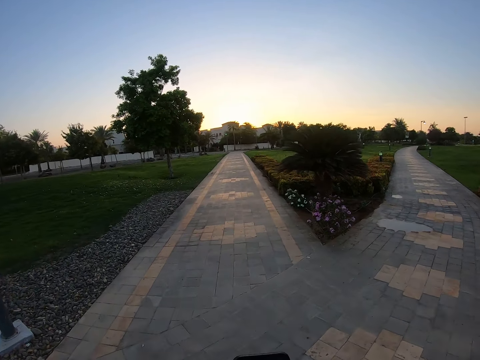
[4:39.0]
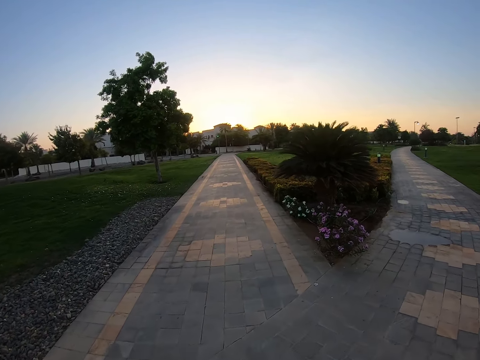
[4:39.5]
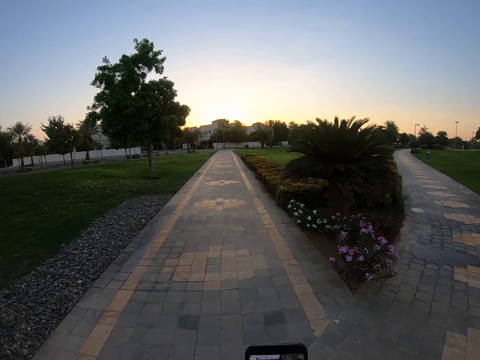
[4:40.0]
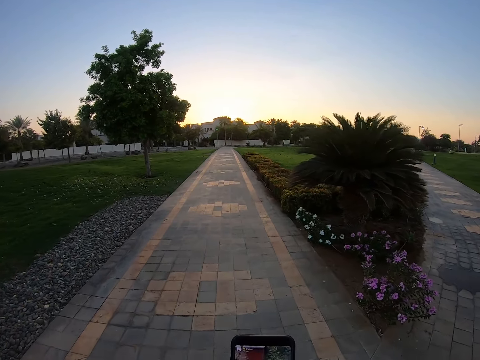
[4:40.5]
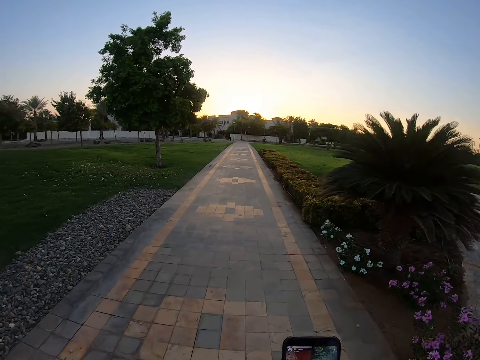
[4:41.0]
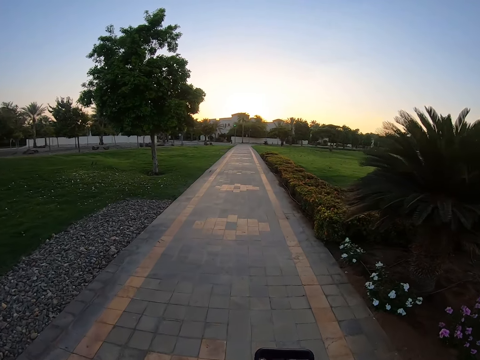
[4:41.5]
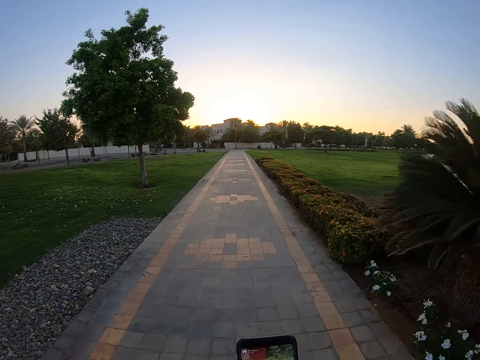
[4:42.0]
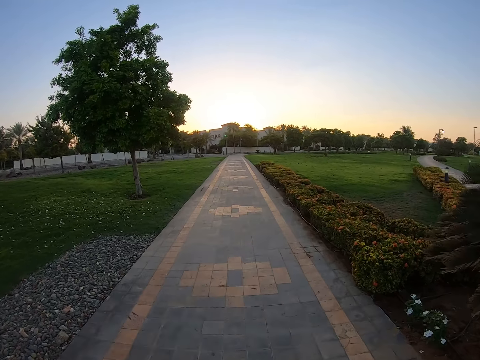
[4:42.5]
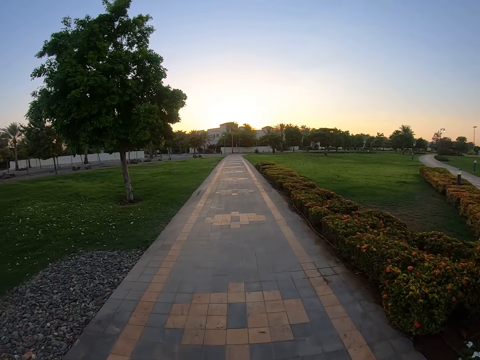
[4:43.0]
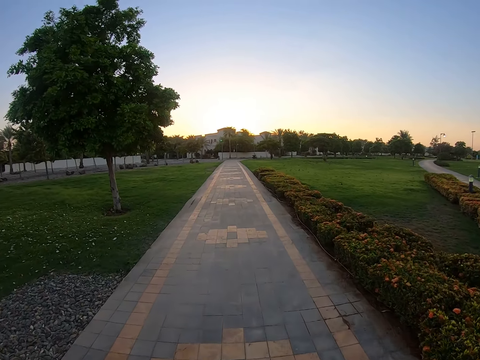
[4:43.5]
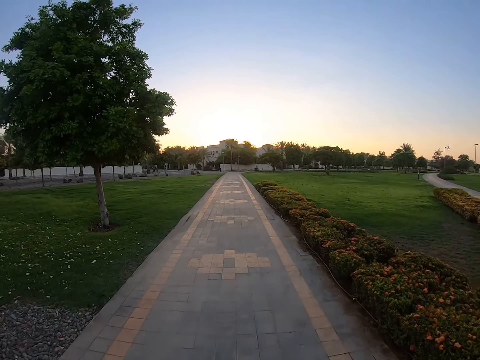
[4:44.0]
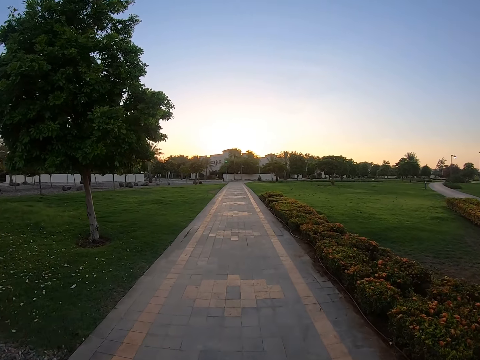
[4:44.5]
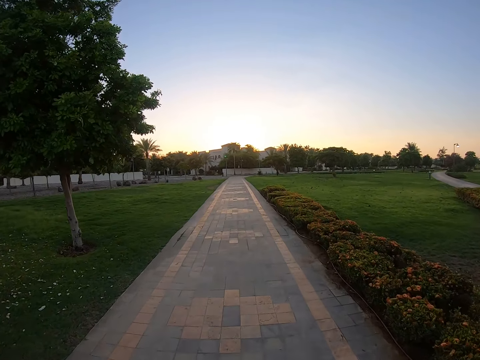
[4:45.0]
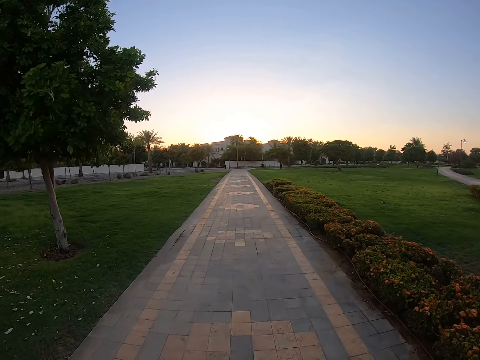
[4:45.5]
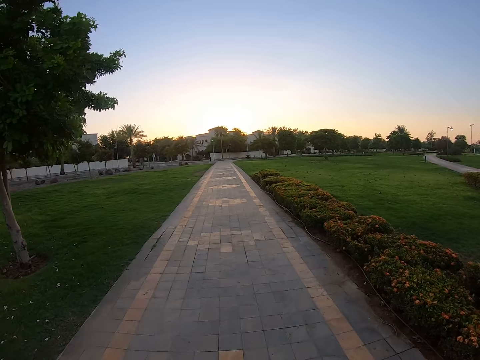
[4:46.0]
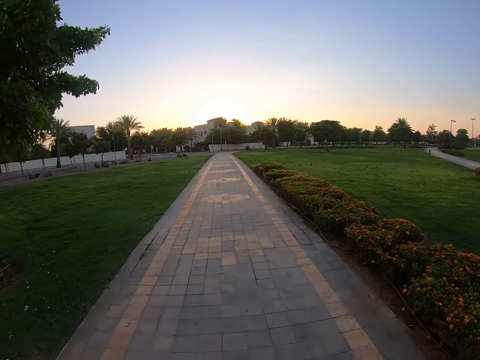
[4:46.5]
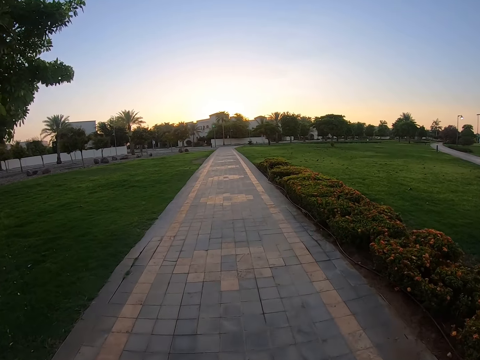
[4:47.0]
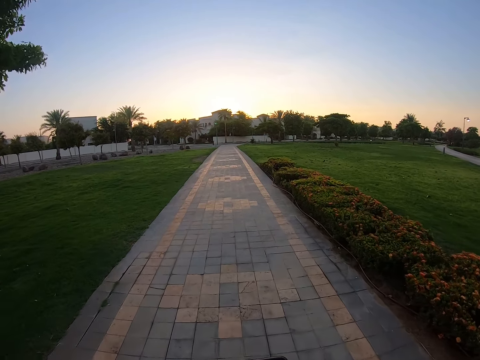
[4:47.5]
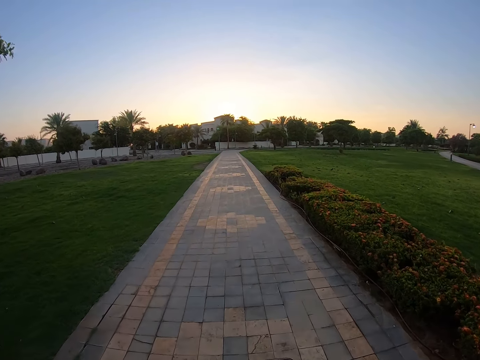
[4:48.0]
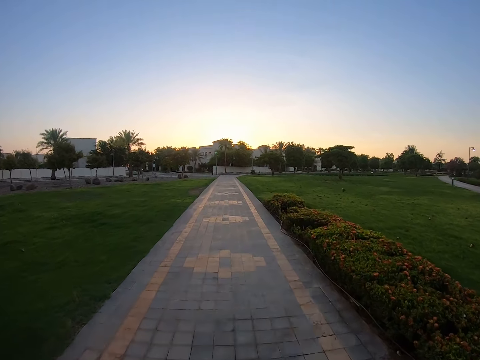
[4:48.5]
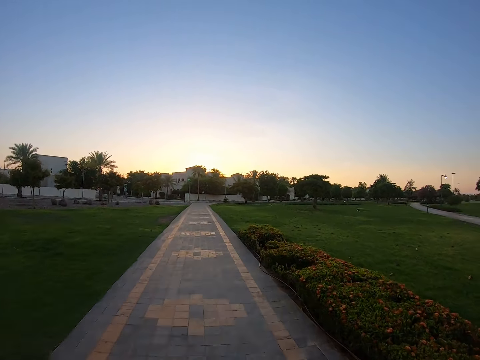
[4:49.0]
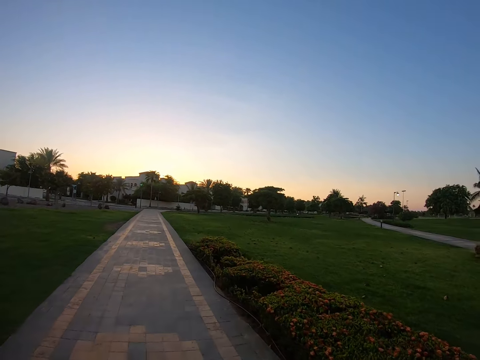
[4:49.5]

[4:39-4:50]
The camera wearer operates the phone. They walk around.

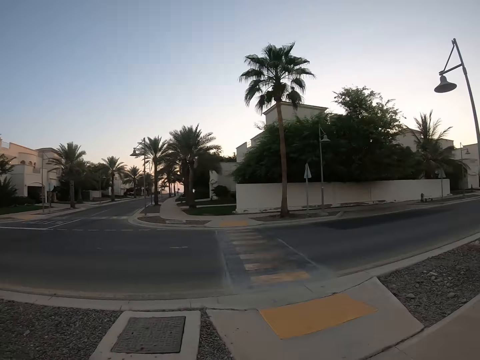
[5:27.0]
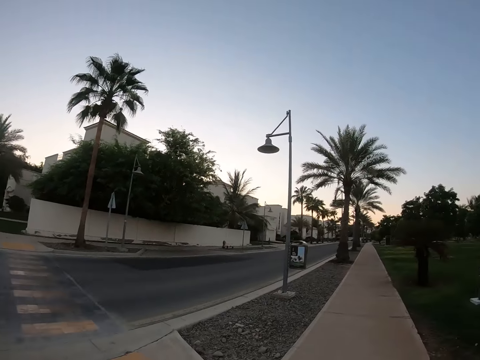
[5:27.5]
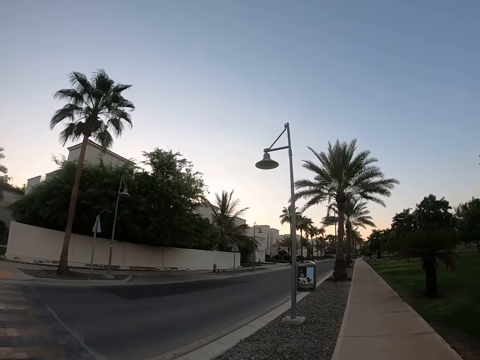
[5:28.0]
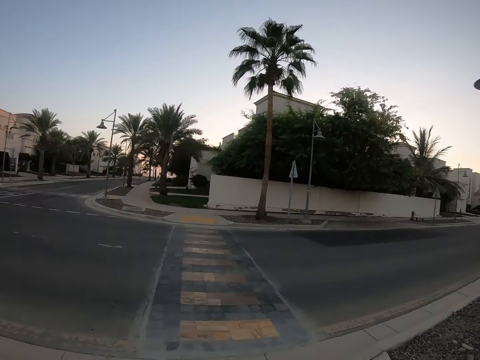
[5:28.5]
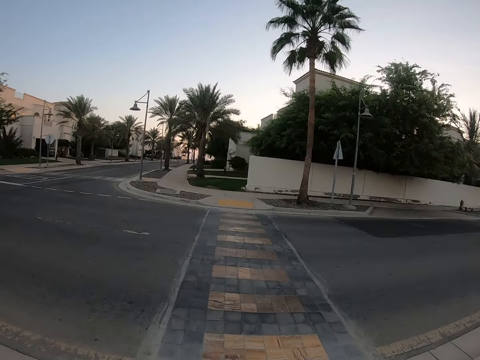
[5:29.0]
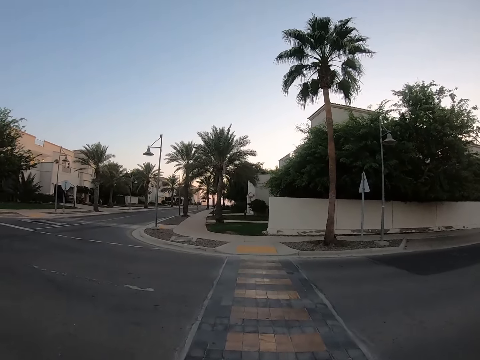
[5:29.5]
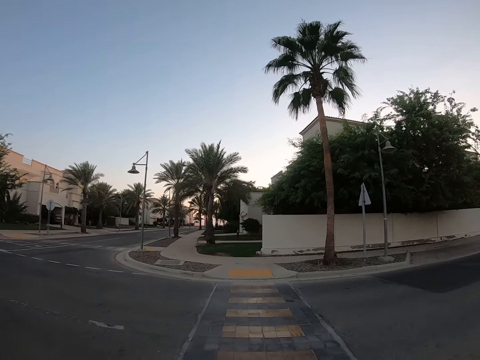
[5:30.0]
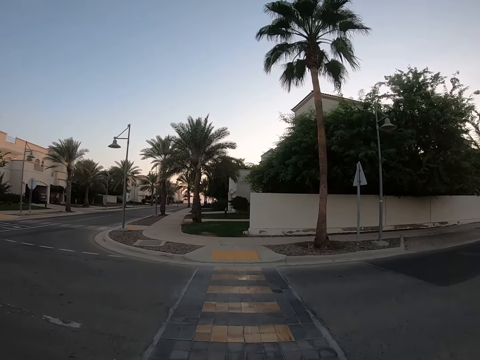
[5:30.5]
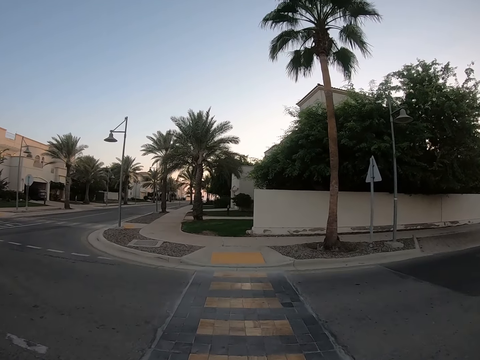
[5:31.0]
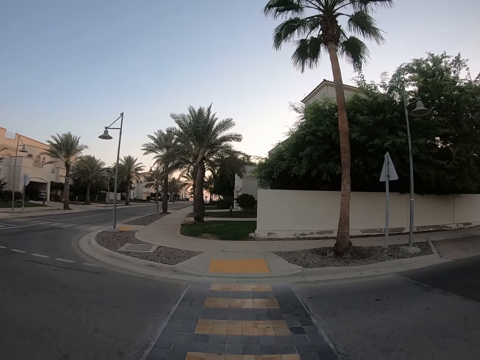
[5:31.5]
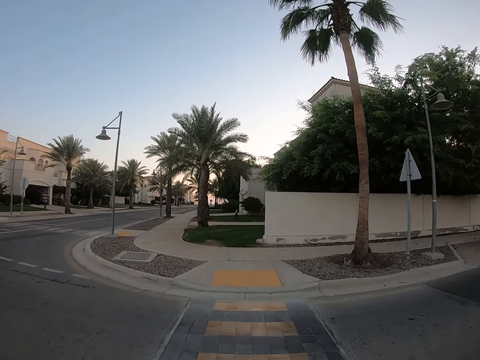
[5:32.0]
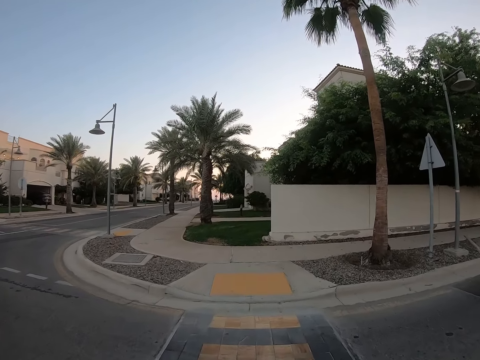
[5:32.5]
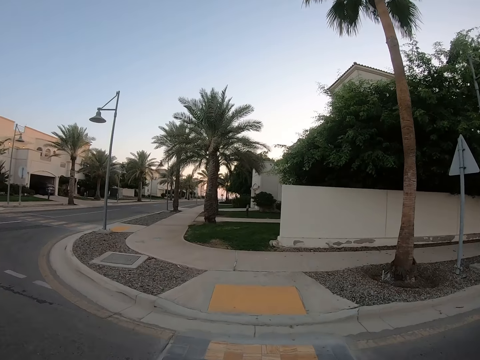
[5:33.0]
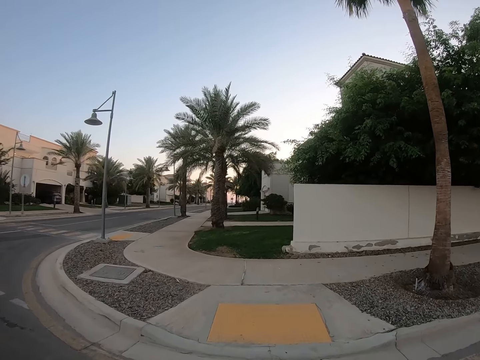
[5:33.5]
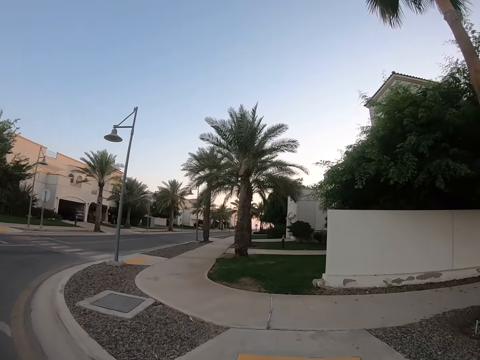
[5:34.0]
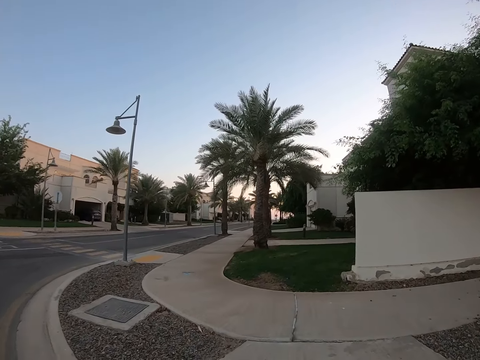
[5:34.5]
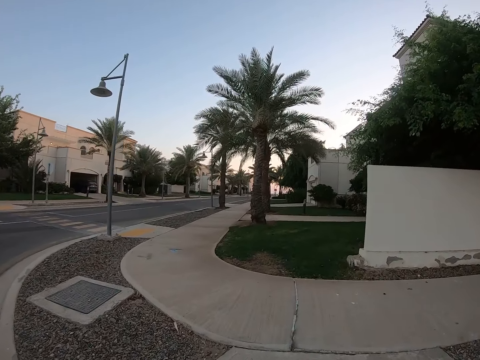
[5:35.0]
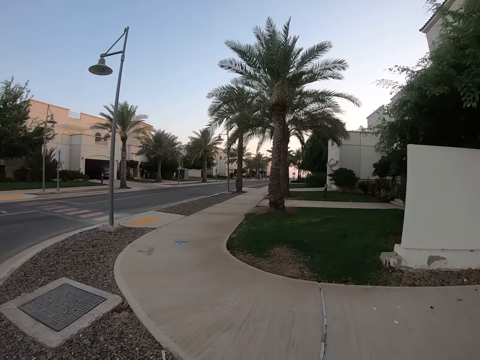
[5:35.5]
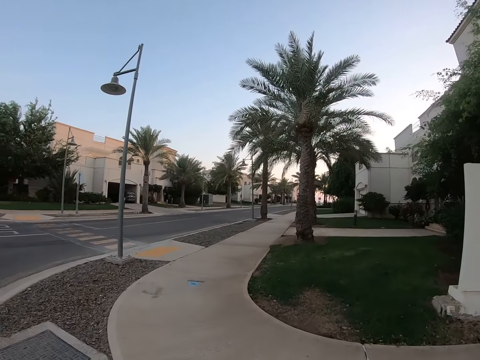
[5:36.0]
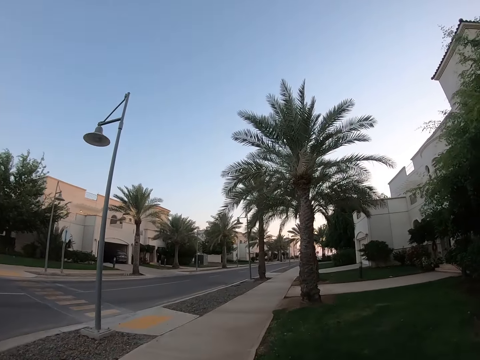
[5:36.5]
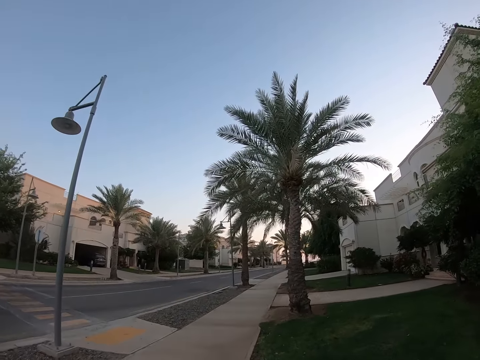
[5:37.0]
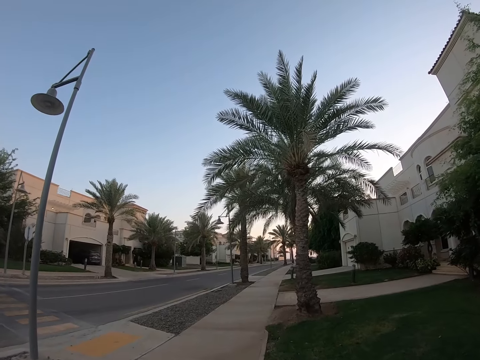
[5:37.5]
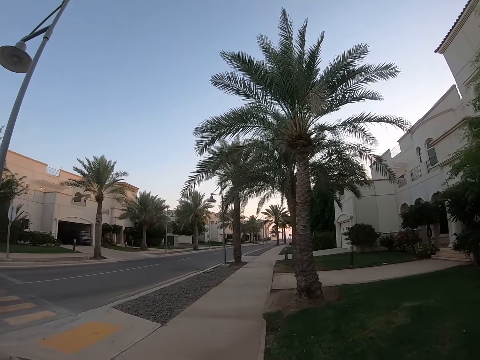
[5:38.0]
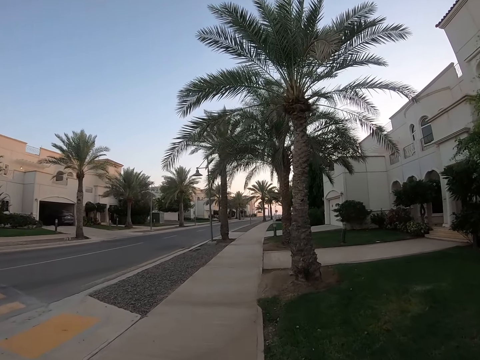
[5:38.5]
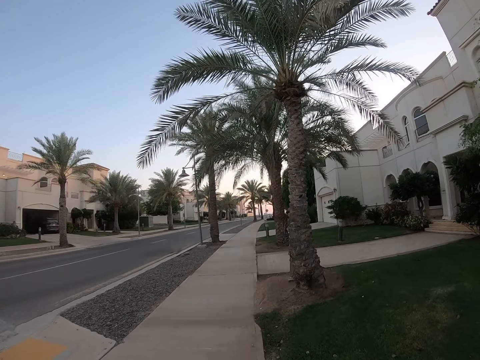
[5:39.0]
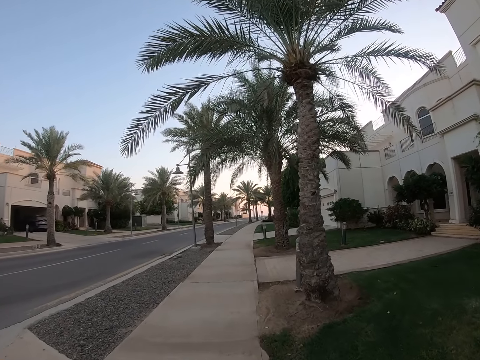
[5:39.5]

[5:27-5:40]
The camera wearer crosses the road. They walk around.

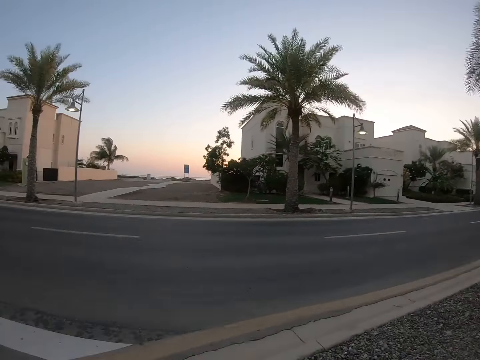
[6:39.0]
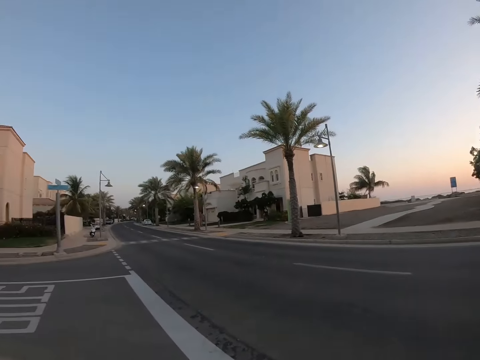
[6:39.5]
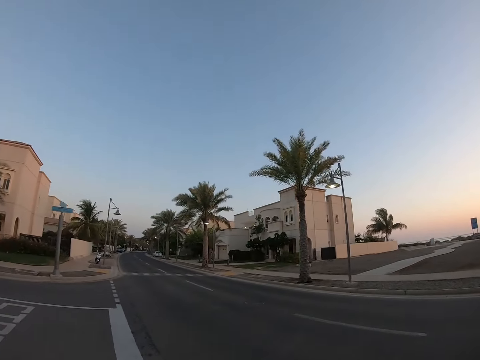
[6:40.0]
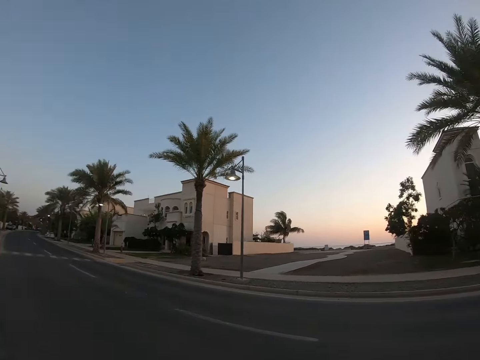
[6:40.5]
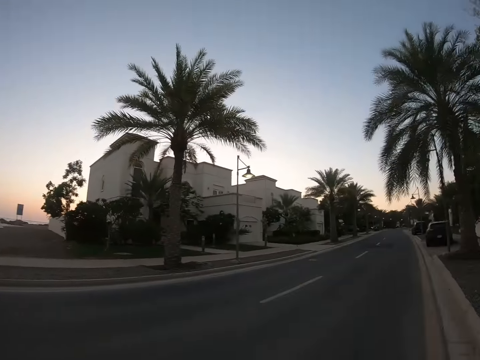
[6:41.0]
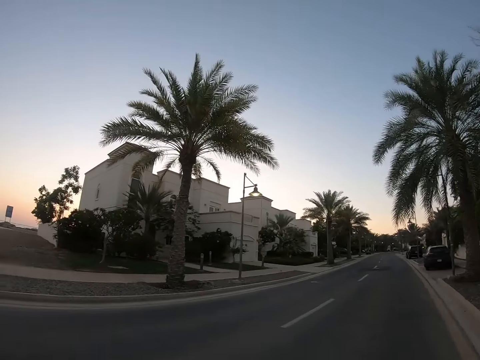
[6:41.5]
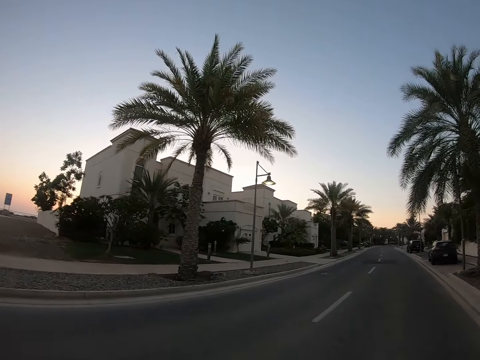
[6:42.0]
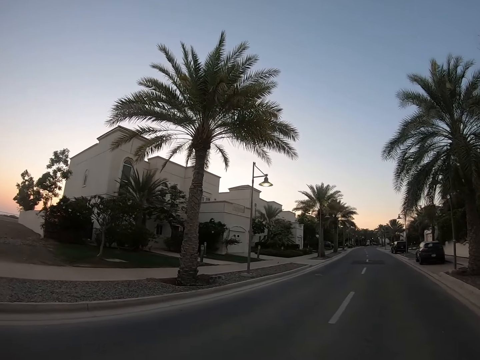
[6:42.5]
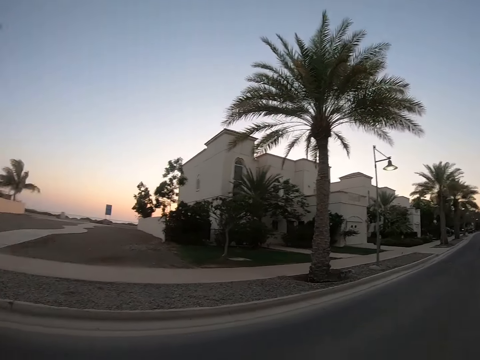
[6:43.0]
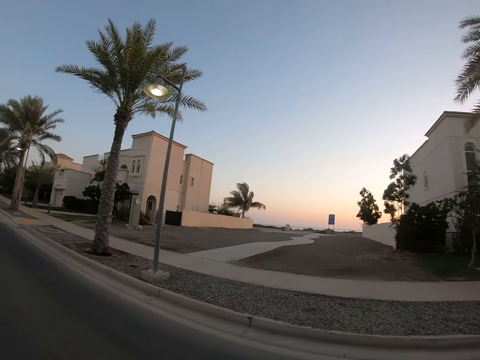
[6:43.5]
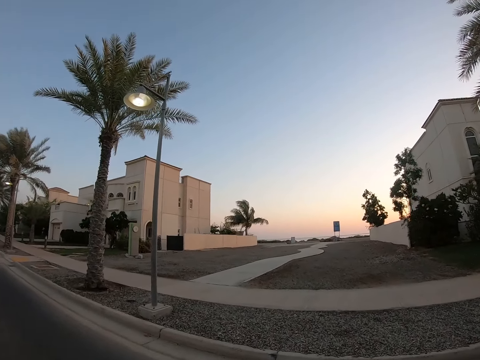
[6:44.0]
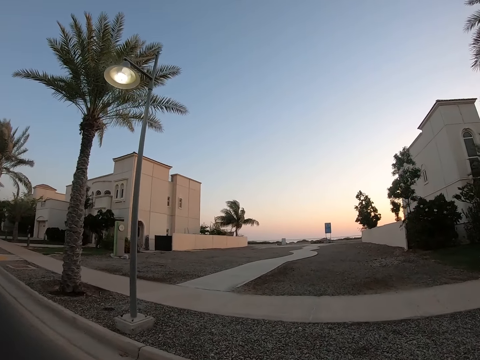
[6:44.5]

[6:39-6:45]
The camera wearer crosses the road.
